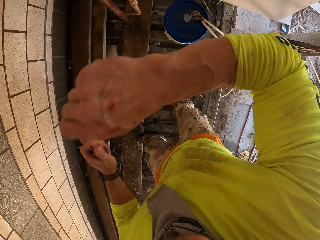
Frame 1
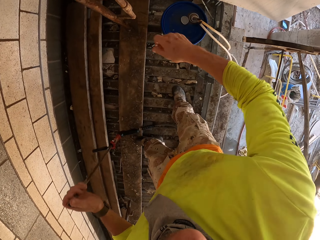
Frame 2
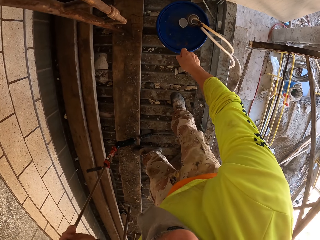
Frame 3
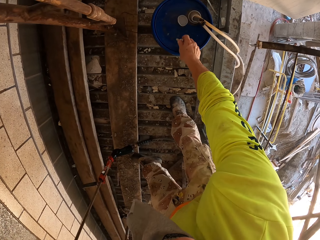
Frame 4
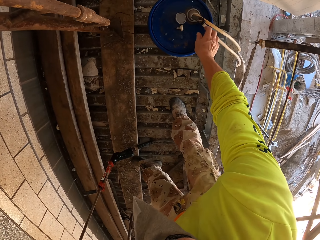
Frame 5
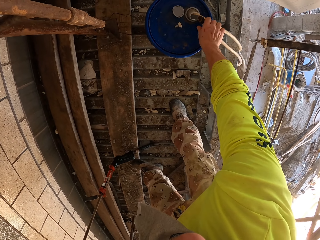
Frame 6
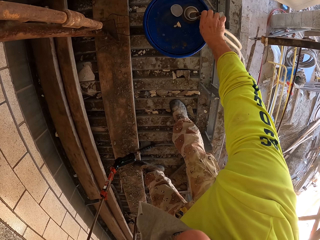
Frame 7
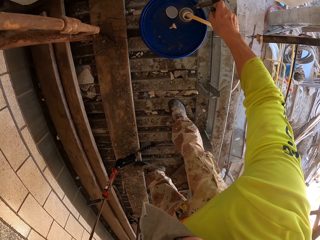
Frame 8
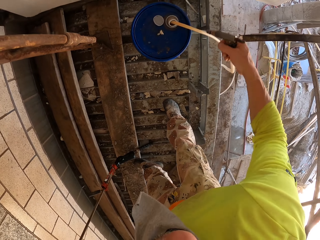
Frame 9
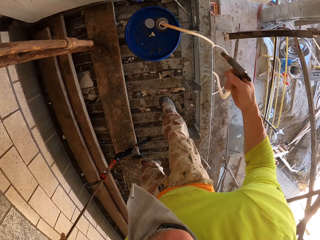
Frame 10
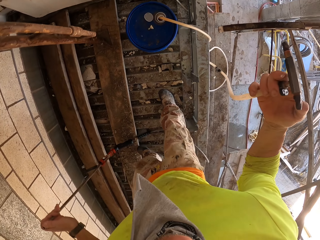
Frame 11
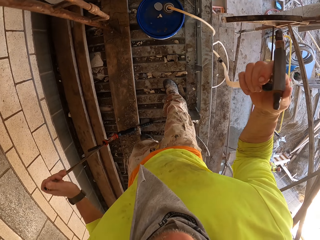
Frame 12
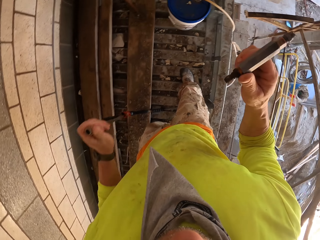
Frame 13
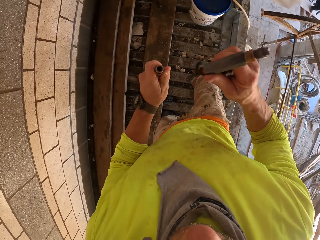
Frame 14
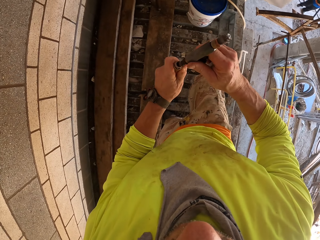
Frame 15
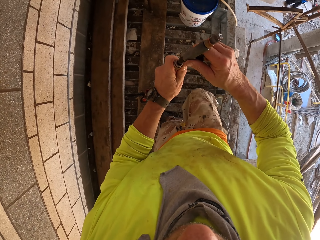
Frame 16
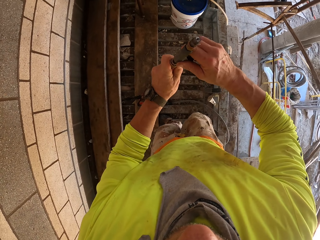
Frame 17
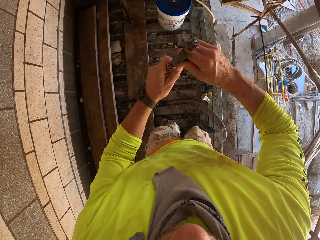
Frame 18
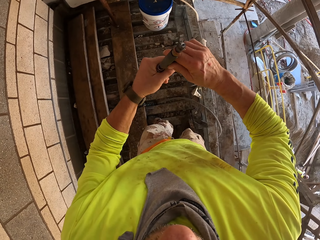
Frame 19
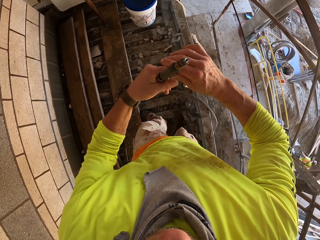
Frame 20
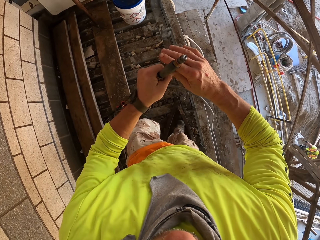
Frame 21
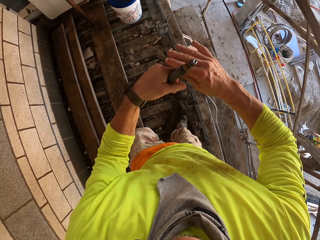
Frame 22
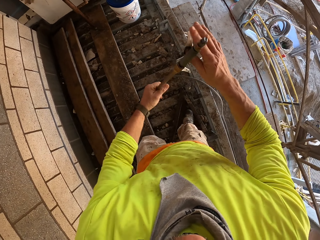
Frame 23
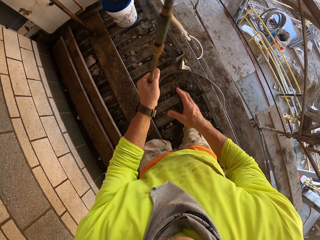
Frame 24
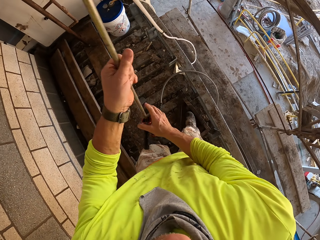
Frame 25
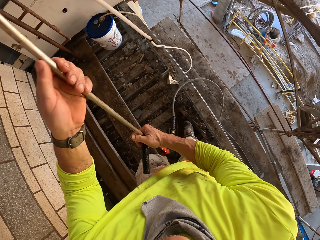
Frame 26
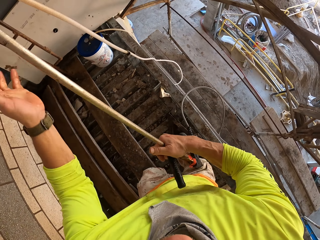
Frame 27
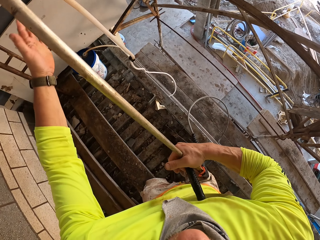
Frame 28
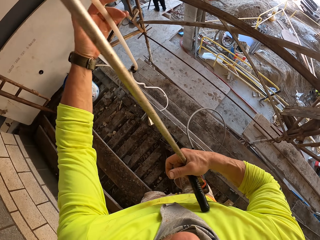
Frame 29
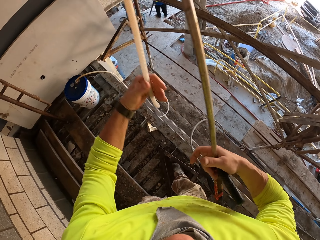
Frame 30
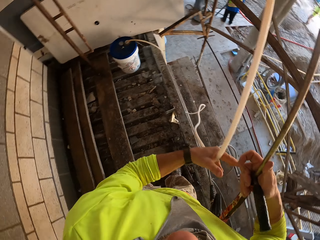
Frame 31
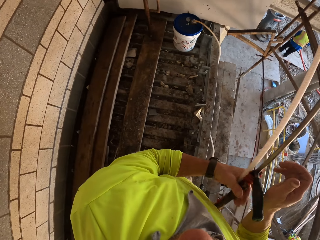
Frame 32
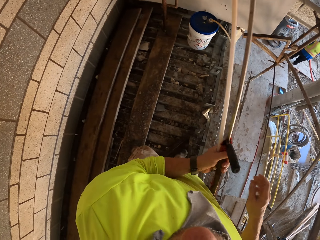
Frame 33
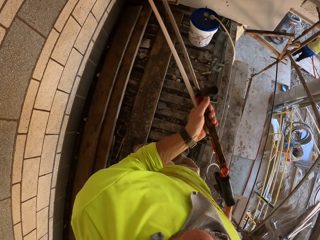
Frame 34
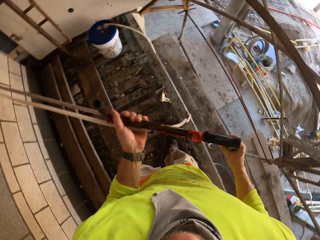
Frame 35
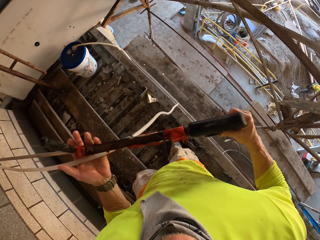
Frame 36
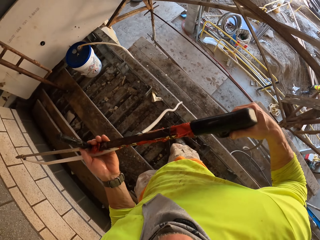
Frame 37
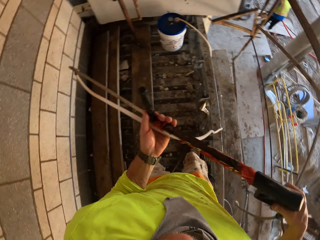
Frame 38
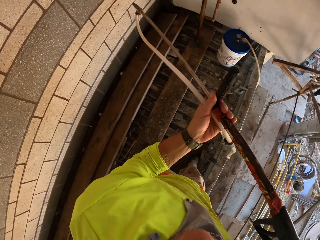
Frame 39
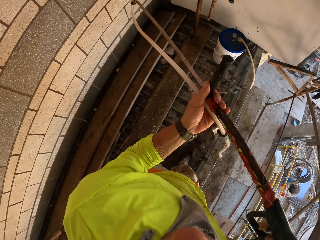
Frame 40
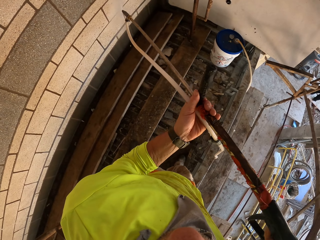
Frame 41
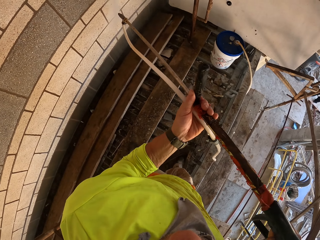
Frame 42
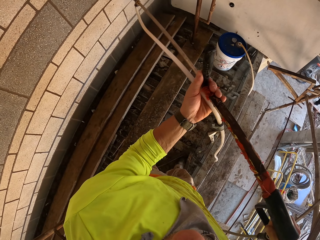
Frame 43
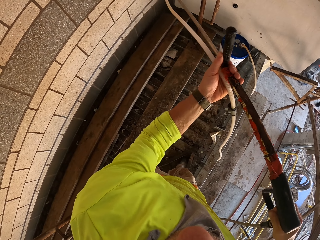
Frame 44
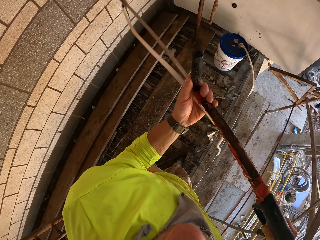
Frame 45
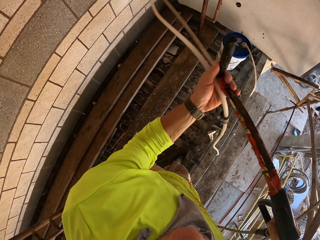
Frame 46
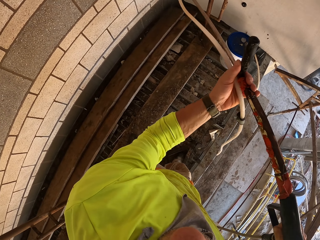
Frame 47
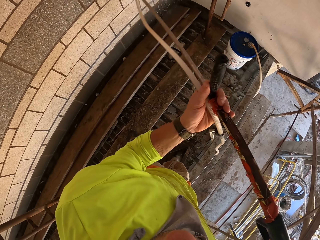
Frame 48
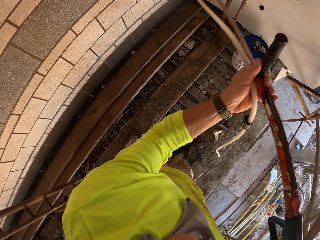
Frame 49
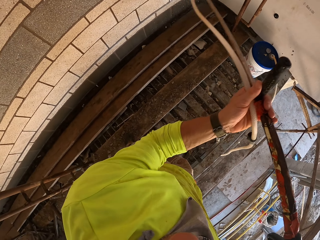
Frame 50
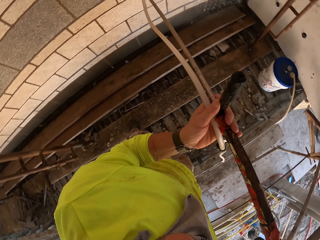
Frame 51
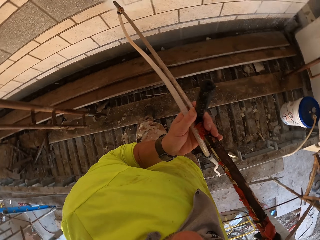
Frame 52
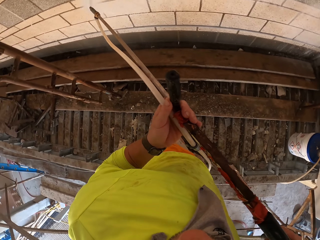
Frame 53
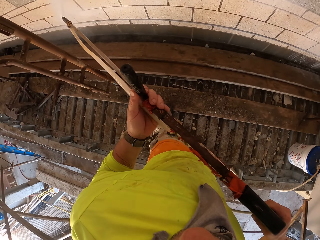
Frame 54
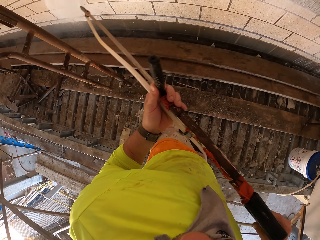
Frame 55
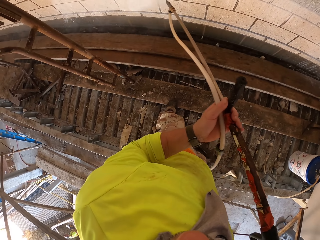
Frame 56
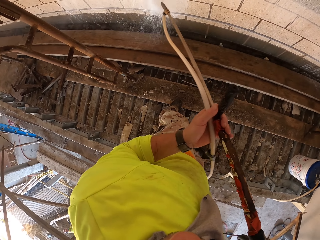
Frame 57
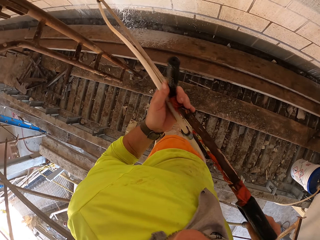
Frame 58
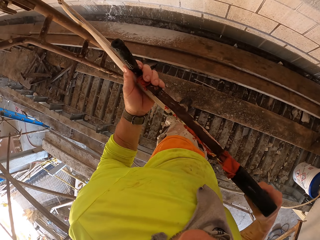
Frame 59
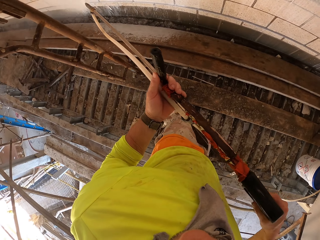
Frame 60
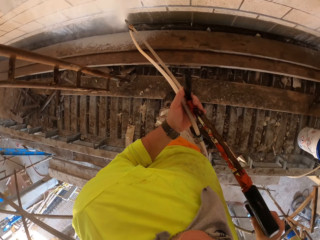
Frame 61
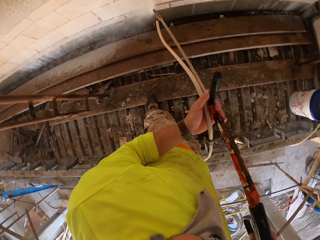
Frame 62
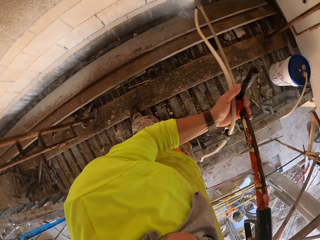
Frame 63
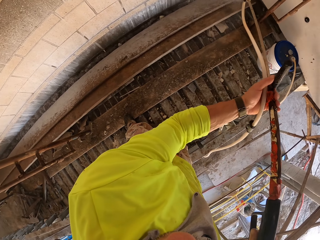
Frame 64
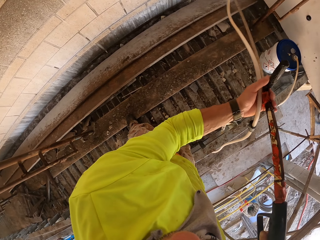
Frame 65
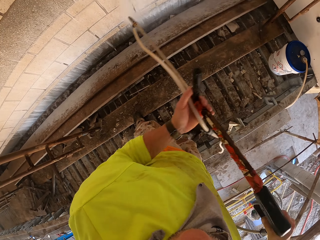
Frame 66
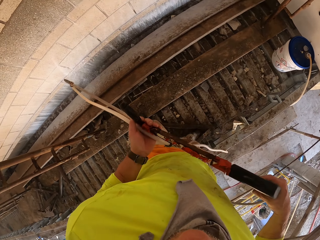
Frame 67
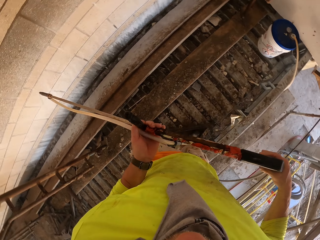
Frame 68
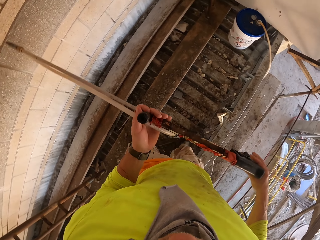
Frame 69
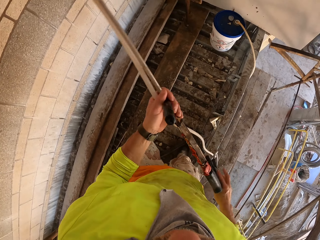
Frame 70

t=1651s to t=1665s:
The camera wearer removes a tip on a Loctite PL. They put the tip on a bucket. They pick up a pipe on the bucket. They fix a pipe tip on the Loctite PL. They hold the Loctite PL. They turn to the side and spray a wall with the Loctite PL. They turn to the side and spray the wall with the Loctite PL.

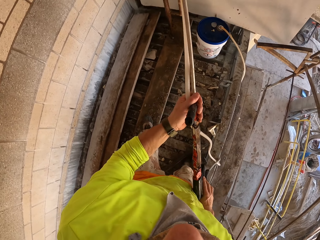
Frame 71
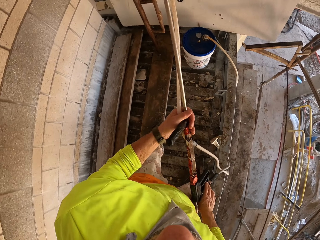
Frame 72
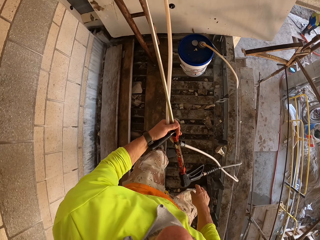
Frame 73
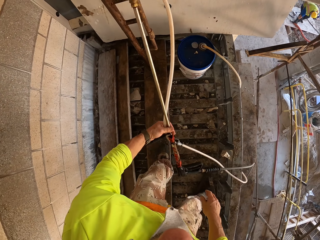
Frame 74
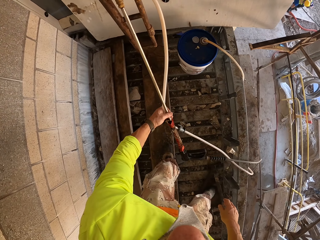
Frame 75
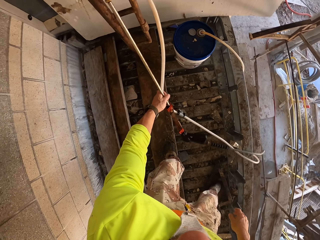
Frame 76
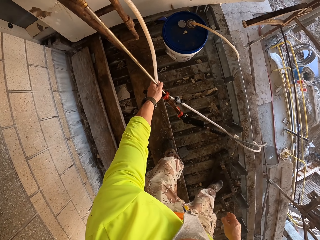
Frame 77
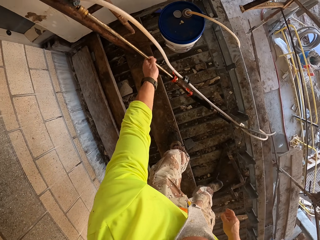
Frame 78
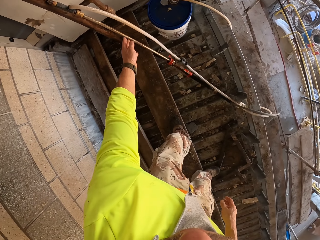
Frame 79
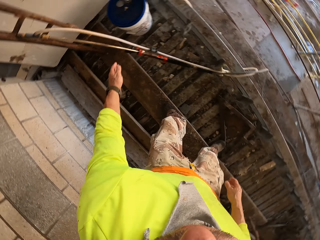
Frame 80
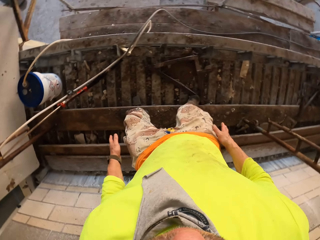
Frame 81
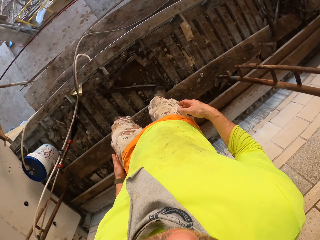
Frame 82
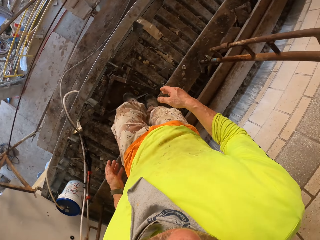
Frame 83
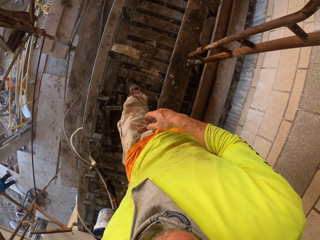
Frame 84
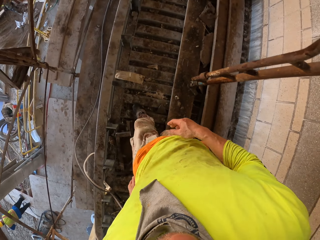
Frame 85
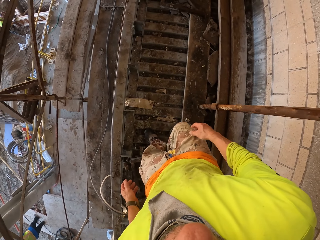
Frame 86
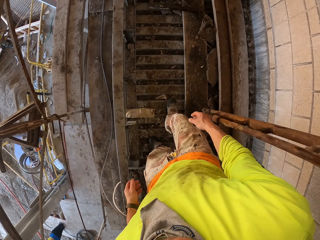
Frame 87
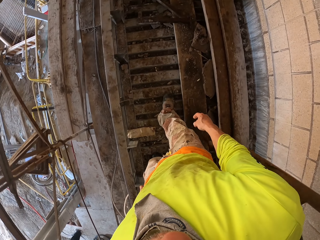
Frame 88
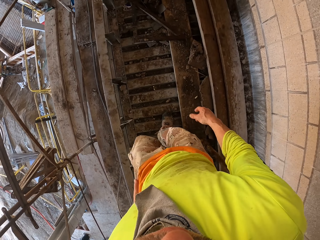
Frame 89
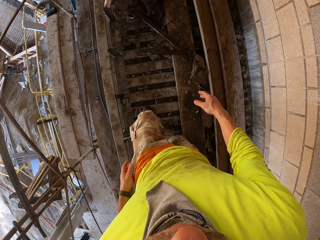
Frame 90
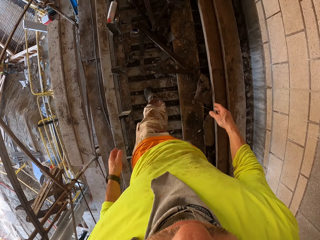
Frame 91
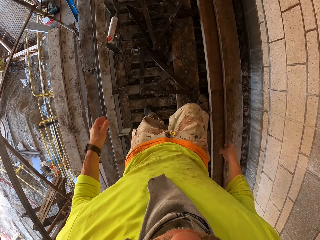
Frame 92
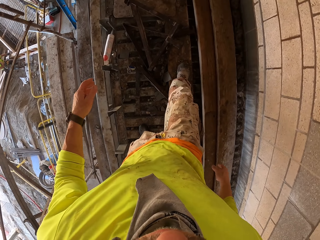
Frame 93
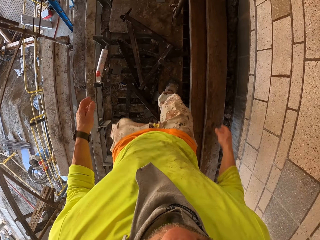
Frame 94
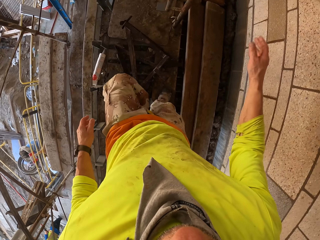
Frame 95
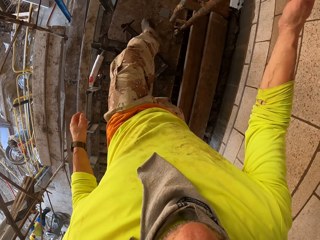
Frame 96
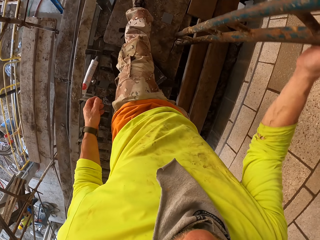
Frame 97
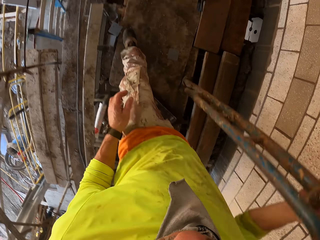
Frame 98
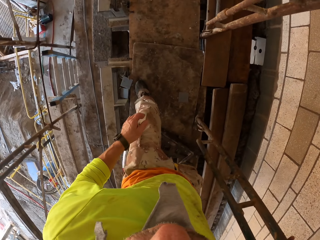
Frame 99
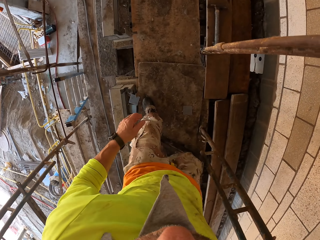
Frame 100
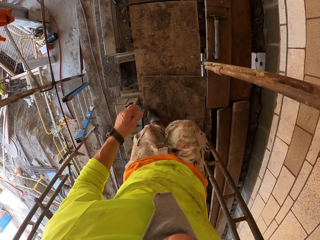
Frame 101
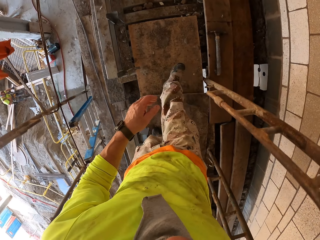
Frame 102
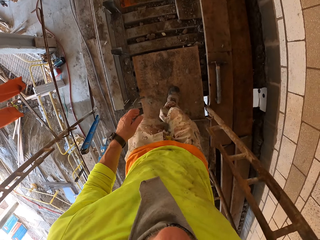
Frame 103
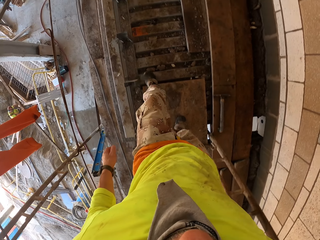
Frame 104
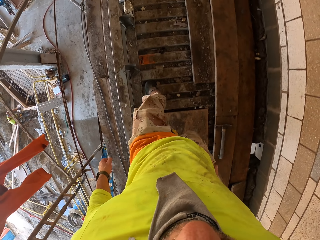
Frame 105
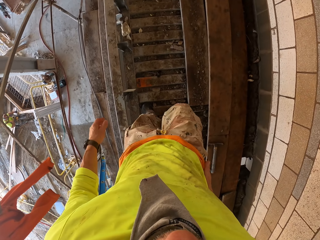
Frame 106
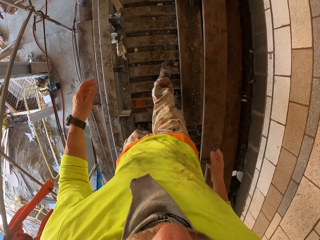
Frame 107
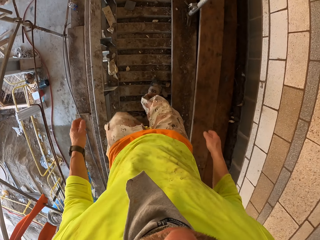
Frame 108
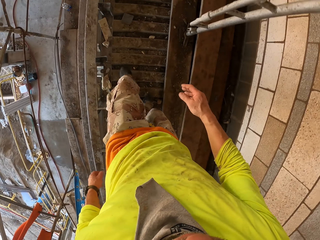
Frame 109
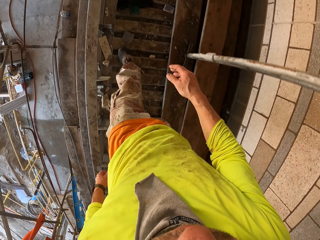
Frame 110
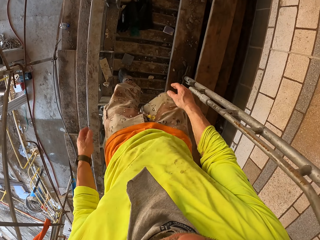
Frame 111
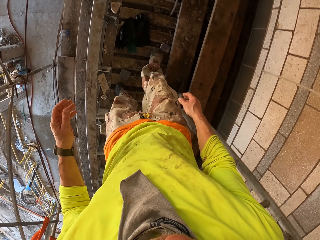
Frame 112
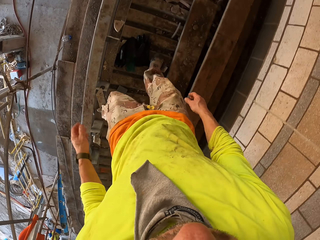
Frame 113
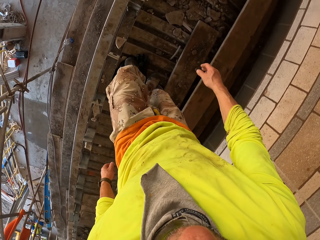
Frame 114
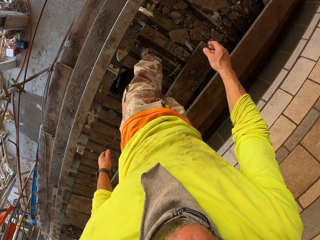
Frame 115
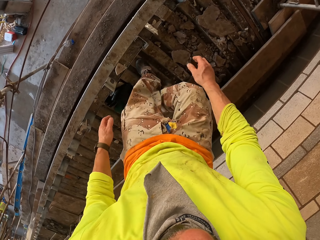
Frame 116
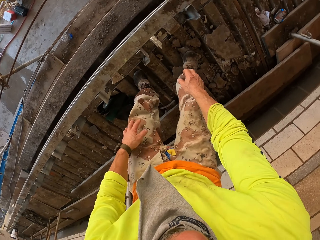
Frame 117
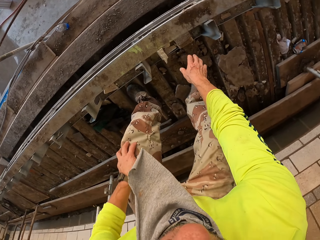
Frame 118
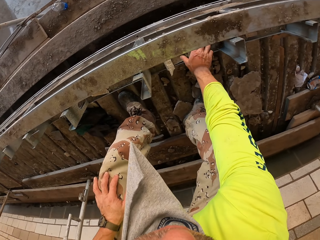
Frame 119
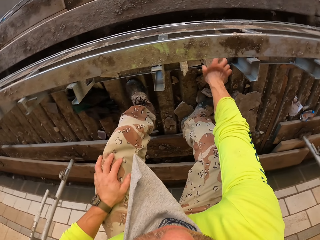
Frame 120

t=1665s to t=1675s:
The camera wearer puts a Loctite PL down against a metal stand. They turn to the side and walk around.
